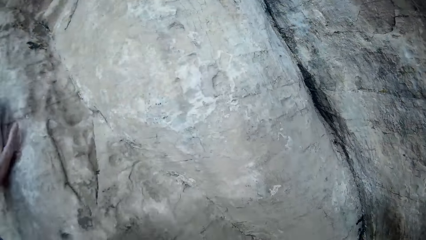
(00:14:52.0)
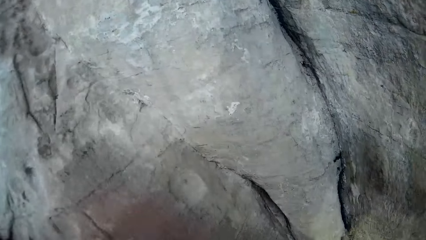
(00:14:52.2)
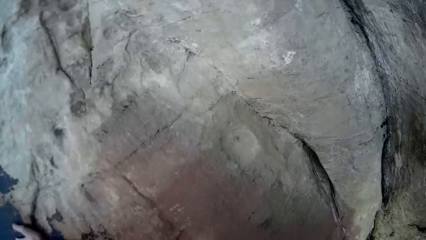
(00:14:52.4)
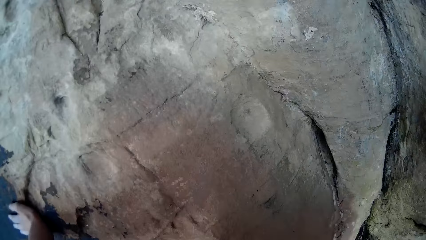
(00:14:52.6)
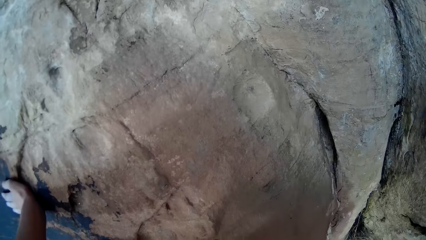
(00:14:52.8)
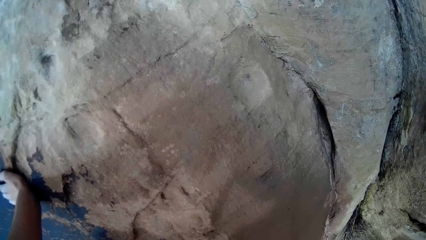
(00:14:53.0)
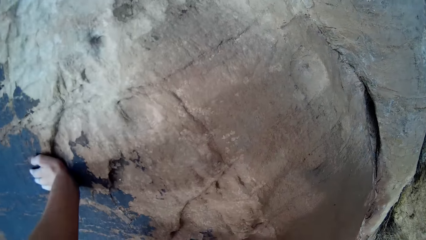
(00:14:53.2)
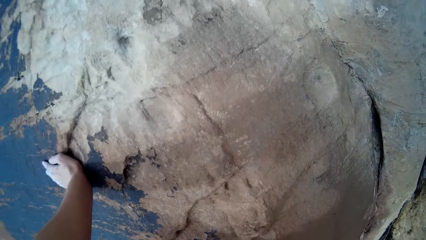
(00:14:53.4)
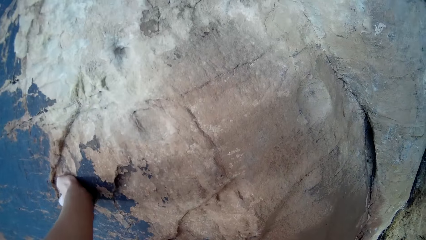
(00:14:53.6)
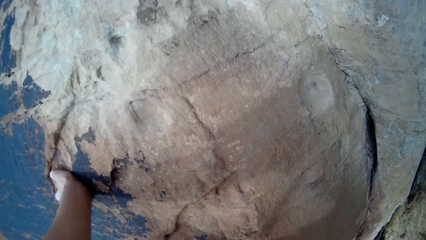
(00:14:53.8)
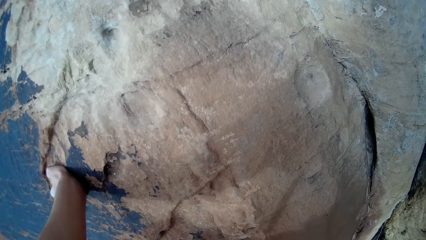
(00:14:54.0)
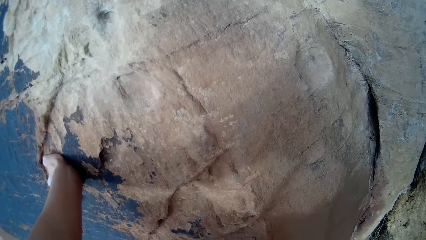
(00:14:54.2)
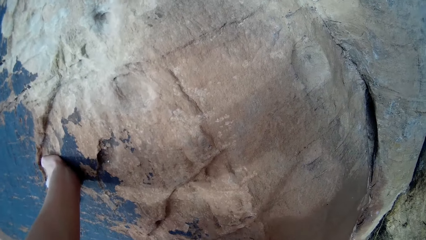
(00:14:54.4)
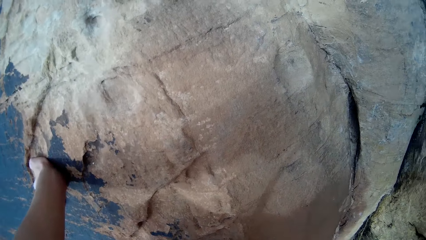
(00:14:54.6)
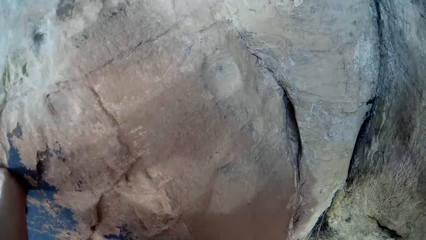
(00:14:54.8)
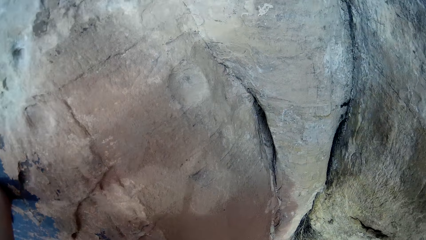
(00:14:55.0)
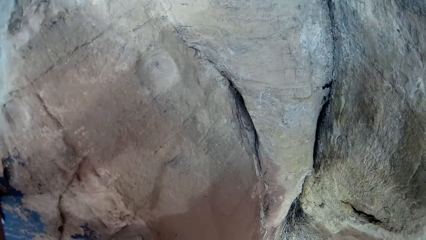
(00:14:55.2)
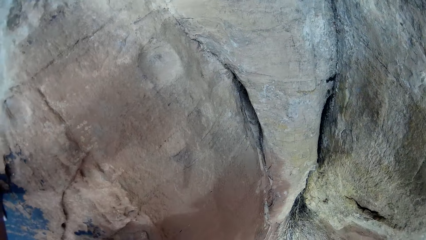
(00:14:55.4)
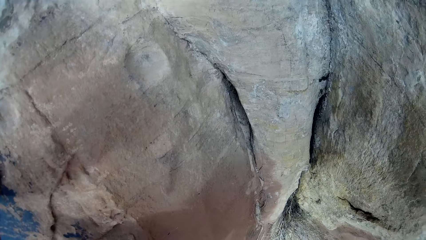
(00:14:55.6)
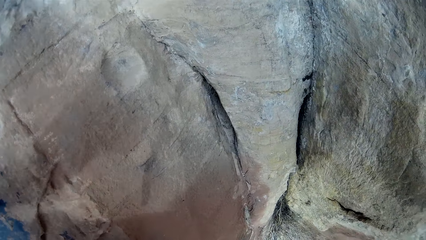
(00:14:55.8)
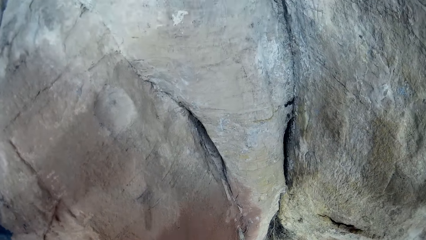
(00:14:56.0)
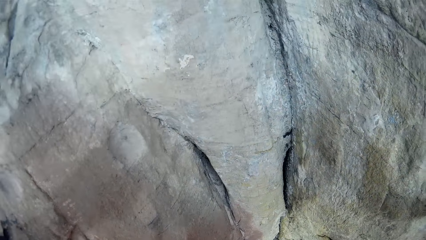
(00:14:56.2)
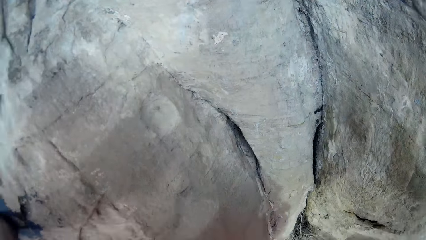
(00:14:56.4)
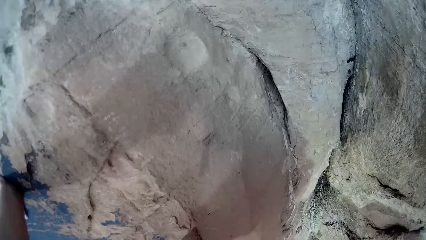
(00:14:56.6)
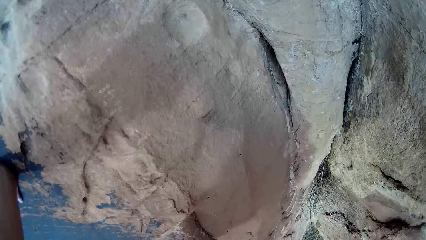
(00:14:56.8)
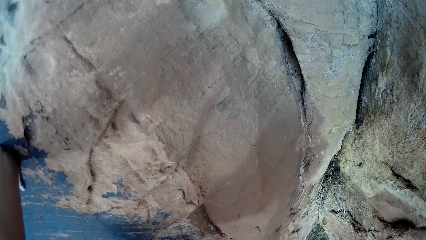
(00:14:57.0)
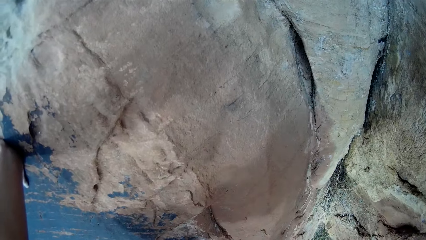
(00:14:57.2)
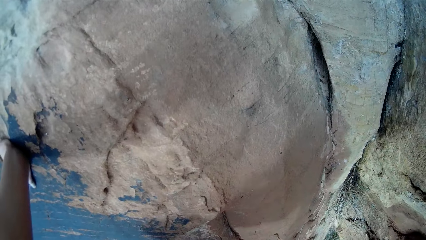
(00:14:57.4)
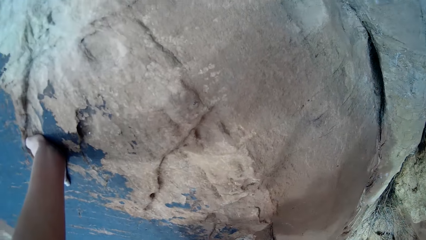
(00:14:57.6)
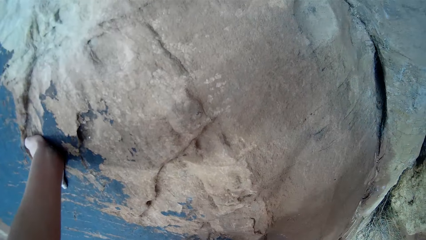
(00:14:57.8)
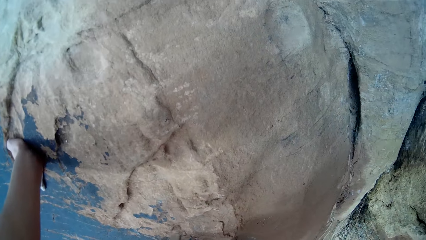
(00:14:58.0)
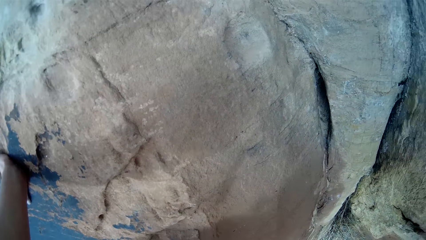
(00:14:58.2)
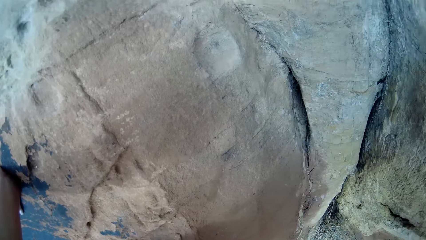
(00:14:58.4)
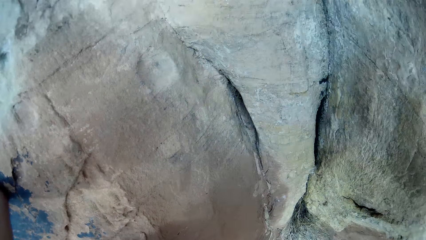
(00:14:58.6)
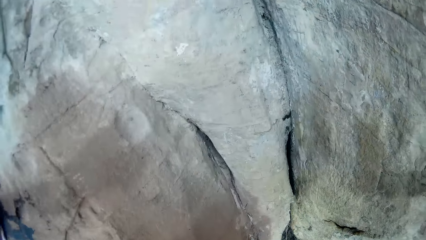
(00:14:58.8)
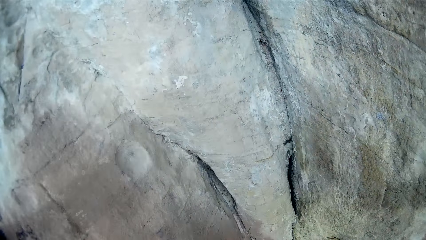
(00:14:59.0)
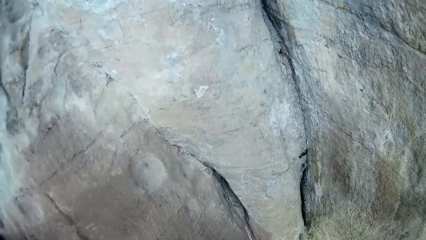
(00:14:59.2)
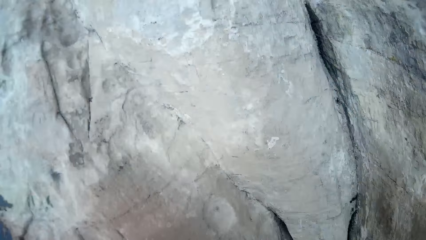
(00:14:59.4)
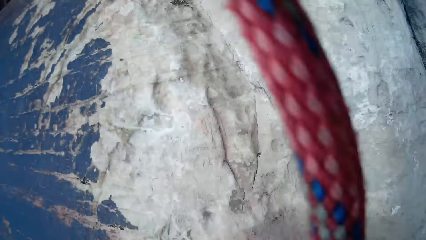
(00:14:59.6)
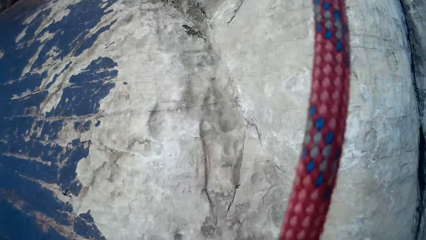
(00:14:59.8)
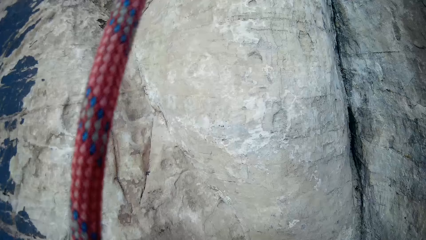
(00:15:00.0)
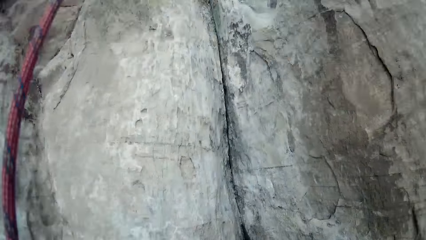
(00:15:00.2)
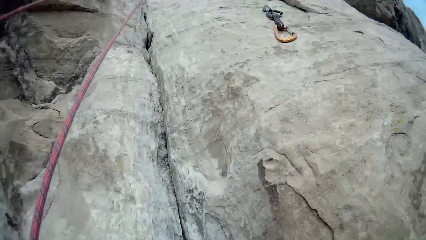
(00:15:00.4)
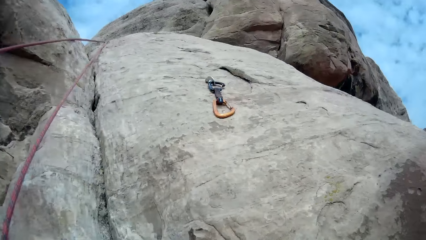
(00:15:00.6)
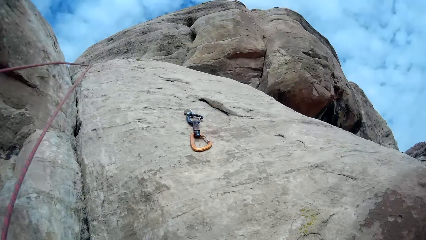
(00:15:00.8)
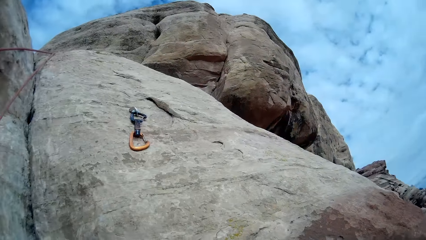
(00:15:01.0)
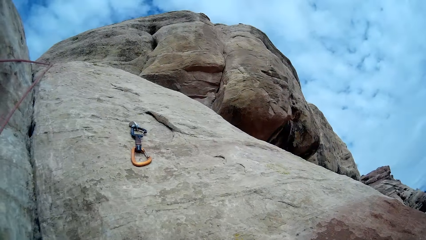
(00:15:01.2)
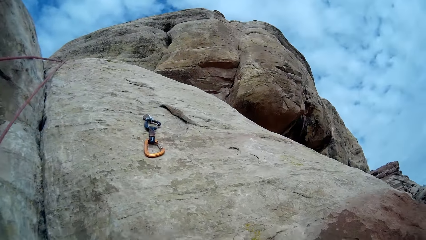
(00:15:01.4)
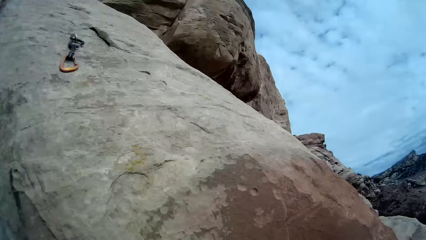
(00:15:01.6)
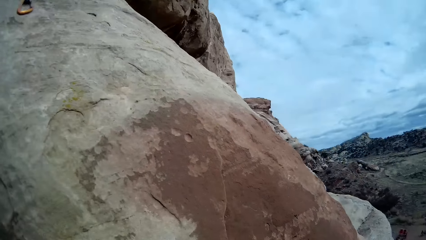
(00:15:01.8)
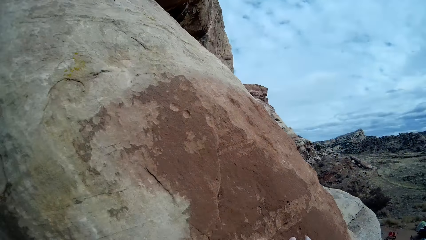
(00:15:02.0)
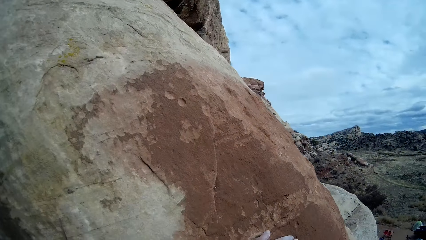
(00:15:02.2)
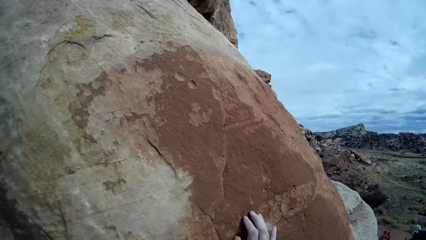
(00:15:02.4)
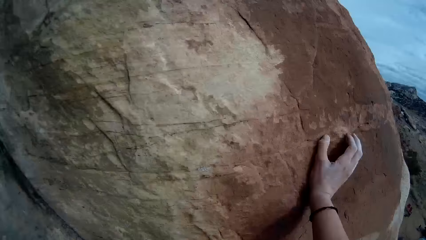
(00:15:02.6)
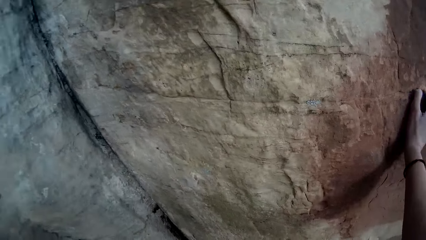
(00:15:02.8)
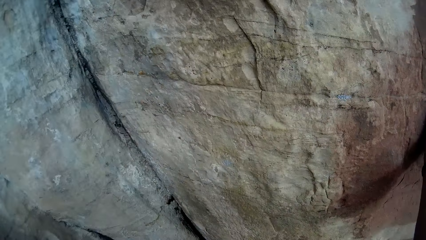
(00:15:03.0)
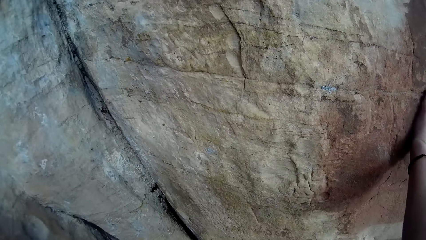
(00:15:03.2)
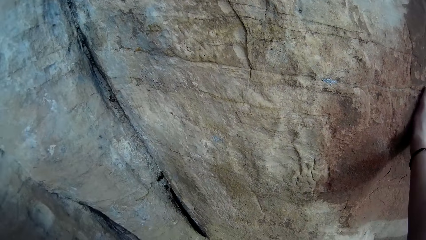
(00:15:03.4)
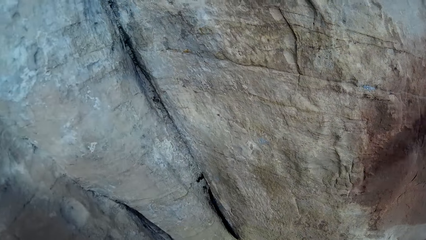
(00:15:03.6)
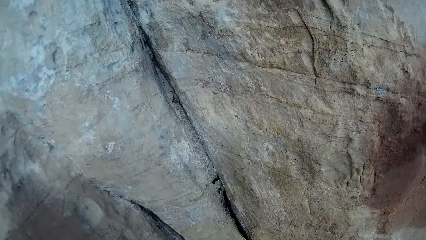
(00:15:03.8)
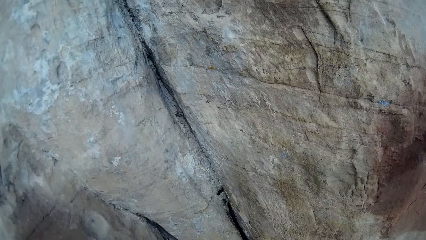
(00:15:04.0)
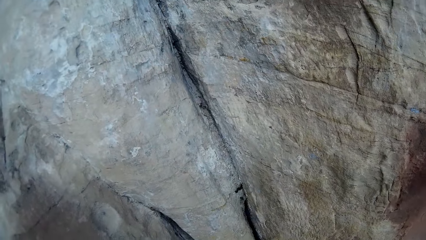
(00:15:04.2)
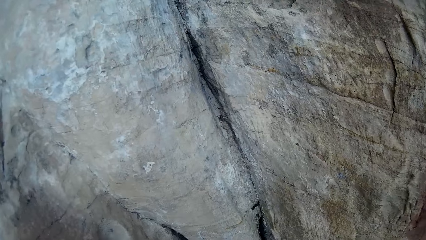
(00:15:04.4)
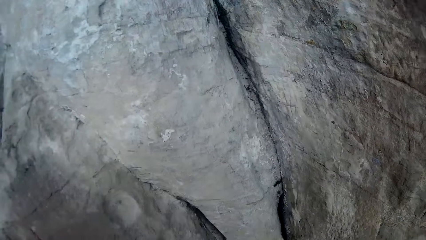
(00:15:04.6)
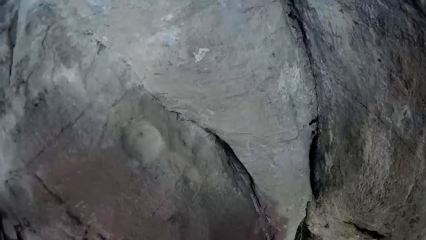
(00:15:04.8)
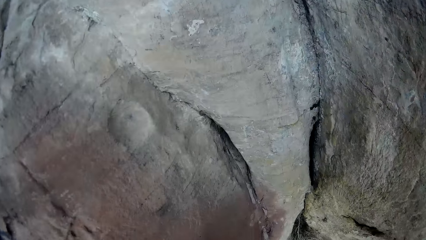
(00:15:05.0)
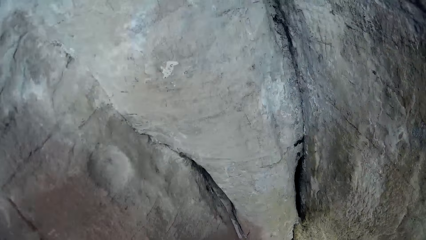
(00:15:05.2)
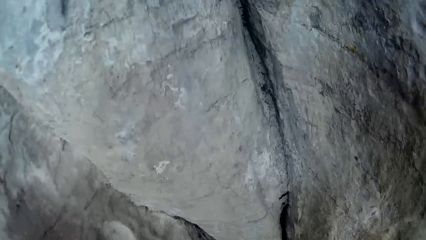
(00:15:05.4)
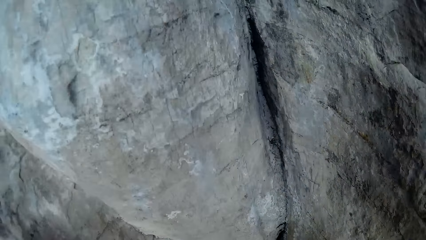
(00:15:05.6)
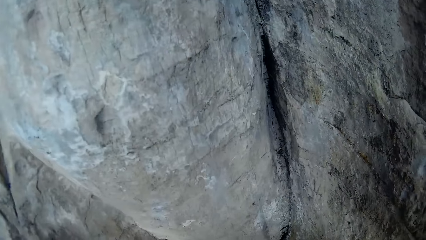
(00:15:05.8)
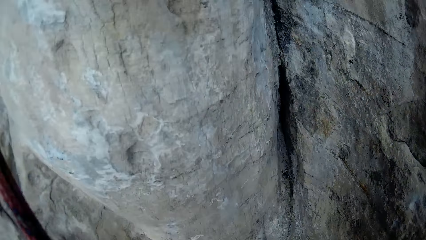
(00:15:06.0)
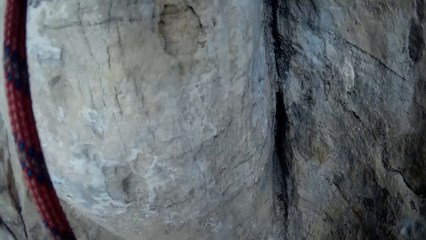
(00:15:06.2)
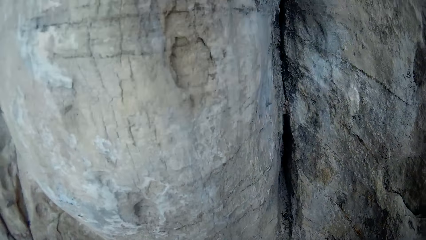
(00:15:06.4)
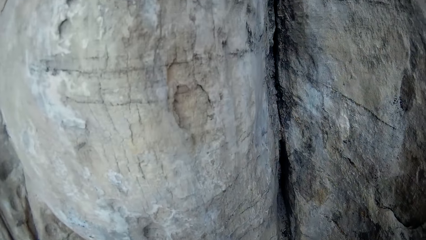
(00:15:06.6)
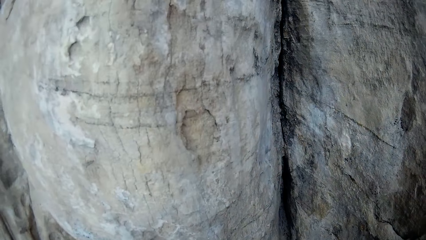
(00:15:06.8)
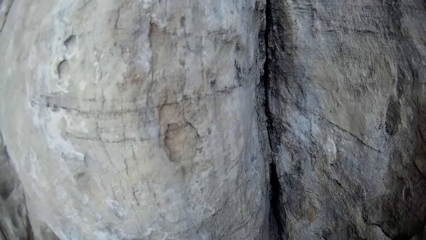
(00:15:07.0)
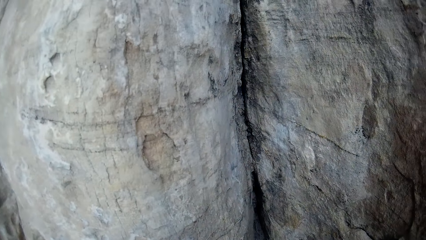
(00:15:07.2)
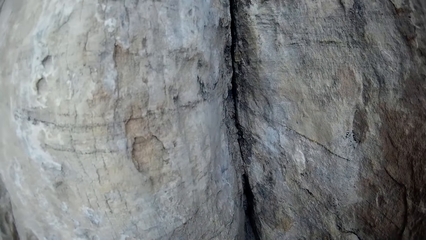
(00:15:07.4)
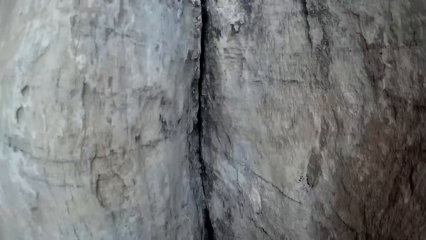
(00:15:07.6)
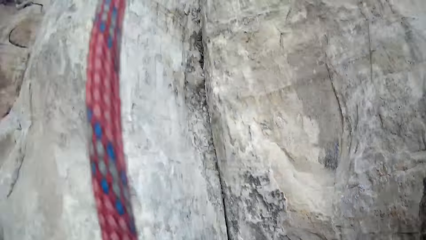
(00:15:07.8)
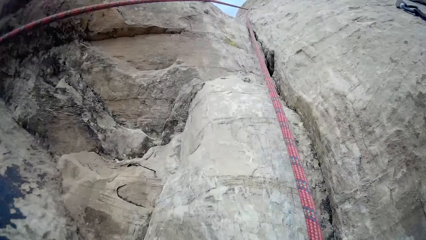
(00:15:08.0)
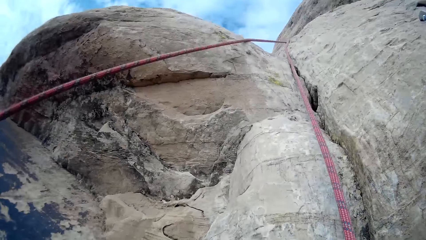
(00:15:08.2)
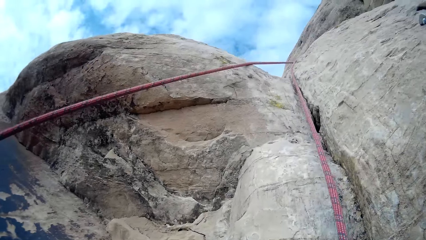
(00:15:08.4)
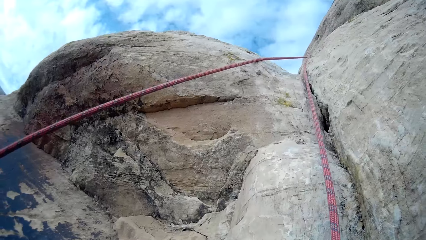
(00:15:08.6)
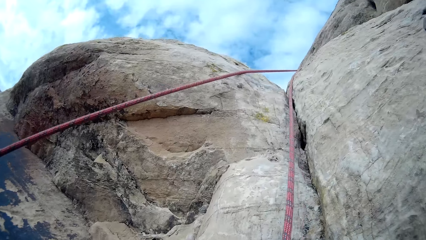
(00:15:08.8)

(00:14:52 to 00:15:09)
The camera wearer holds the rock. They look around the rocks. They hold the rock. They climb the rock.
